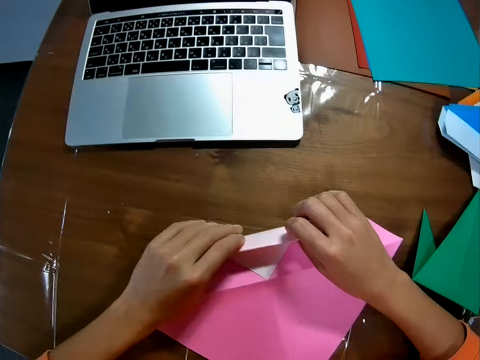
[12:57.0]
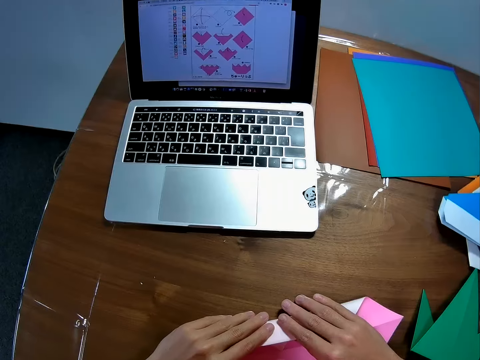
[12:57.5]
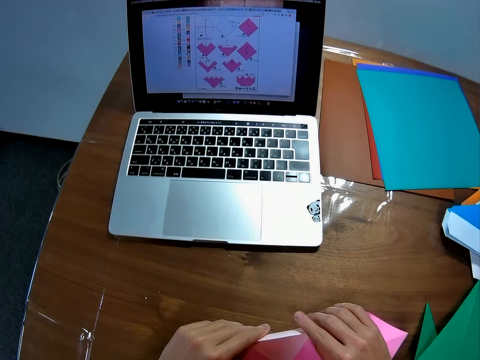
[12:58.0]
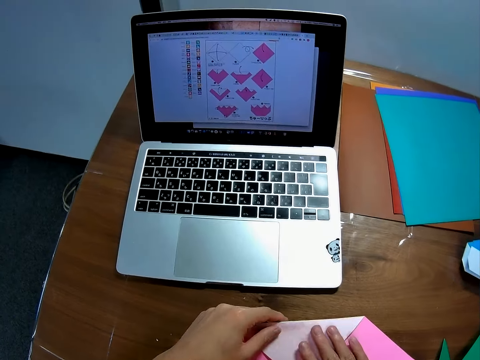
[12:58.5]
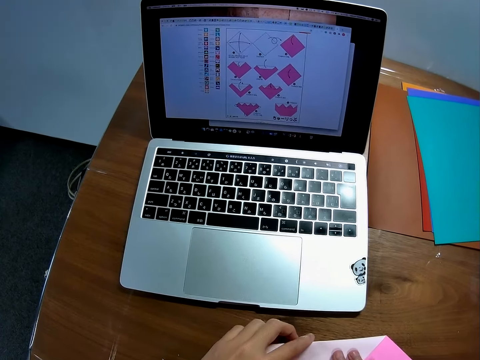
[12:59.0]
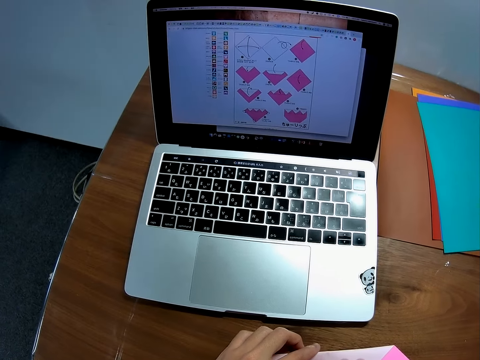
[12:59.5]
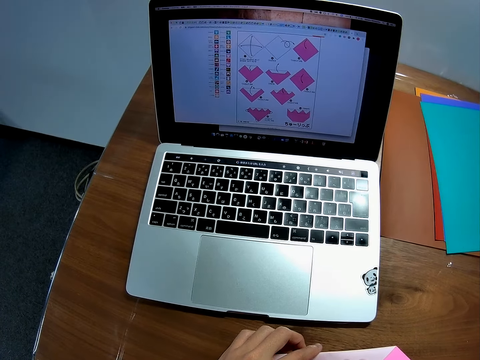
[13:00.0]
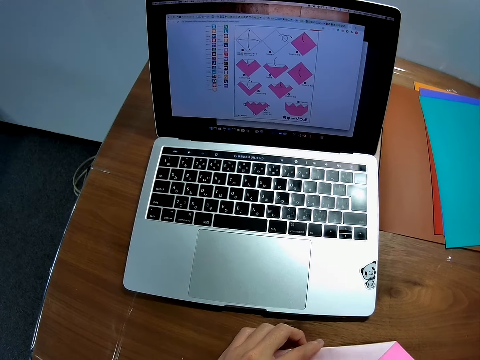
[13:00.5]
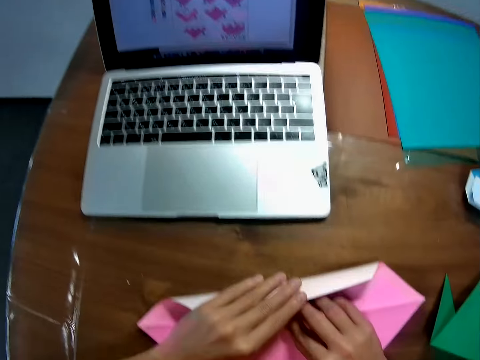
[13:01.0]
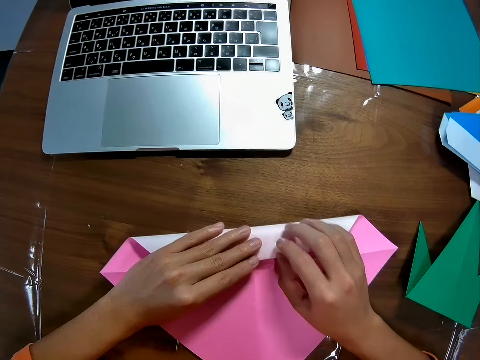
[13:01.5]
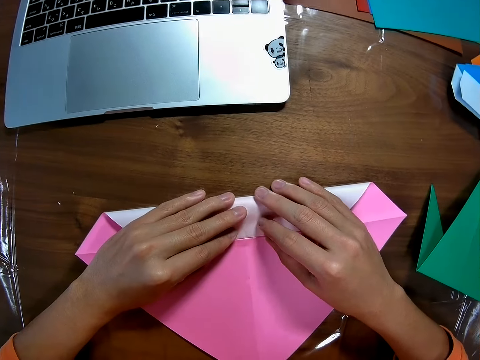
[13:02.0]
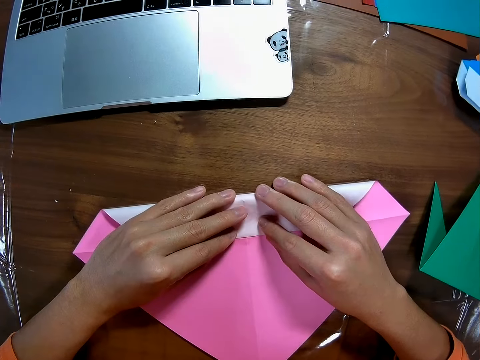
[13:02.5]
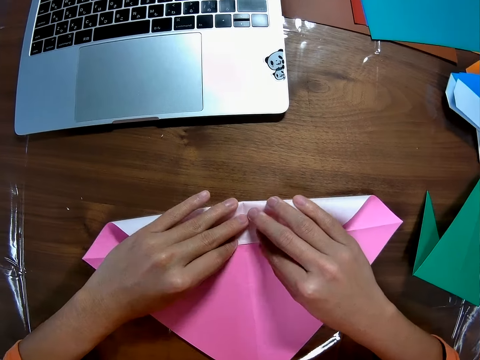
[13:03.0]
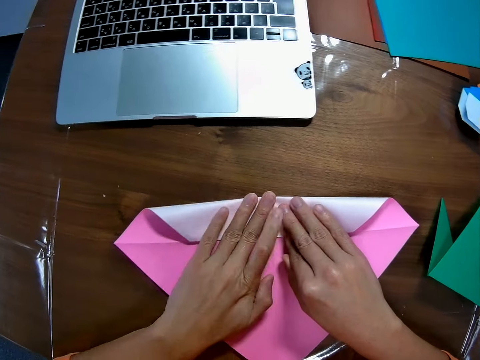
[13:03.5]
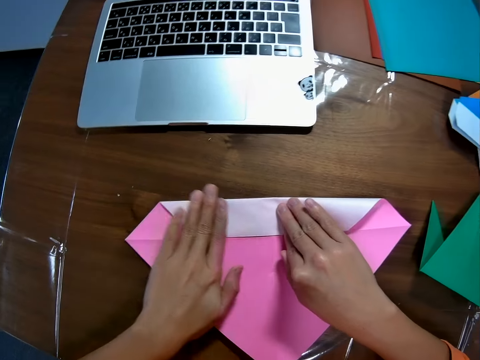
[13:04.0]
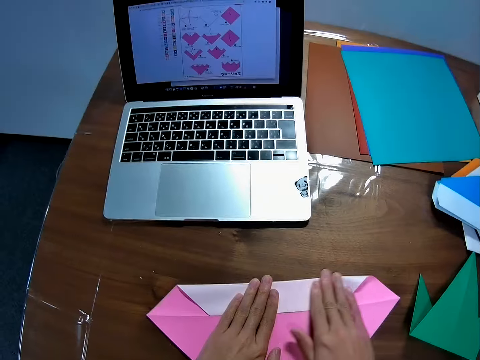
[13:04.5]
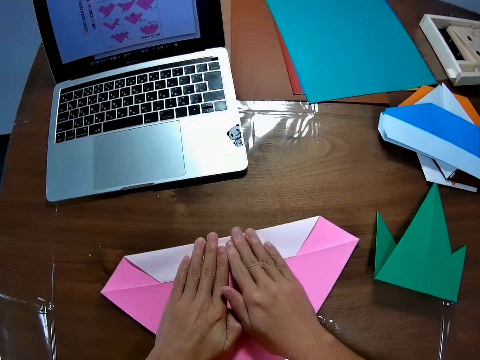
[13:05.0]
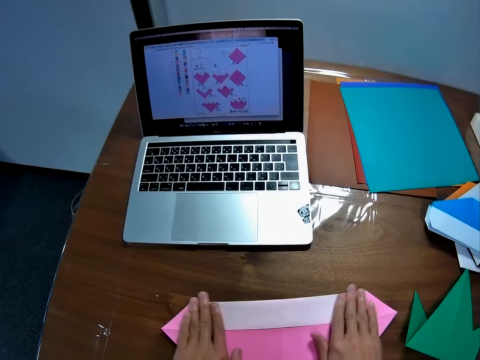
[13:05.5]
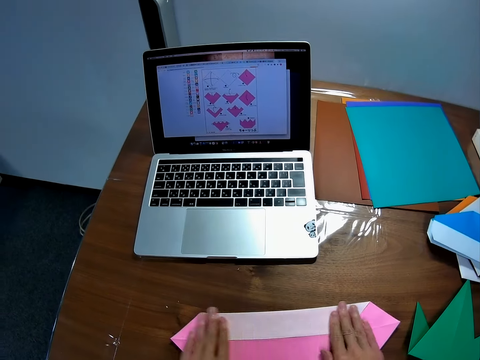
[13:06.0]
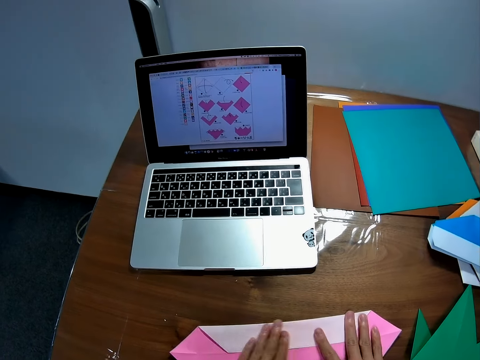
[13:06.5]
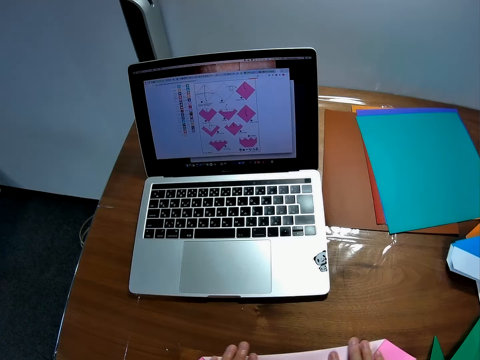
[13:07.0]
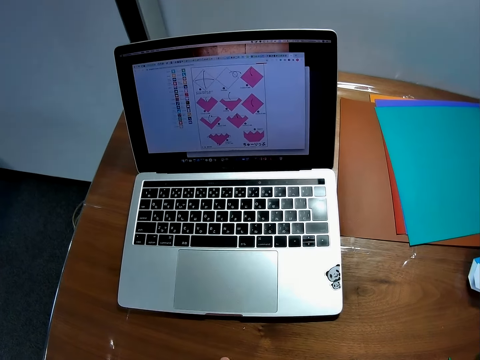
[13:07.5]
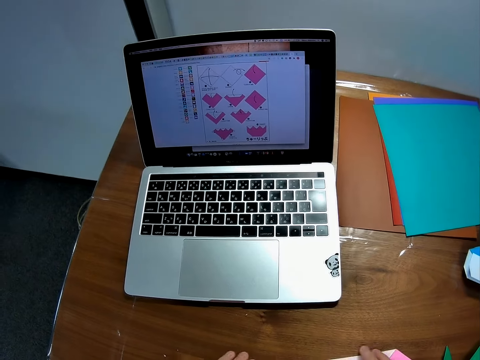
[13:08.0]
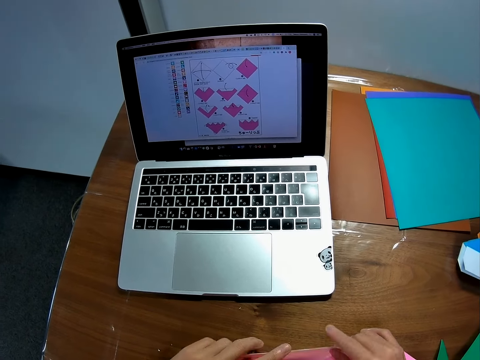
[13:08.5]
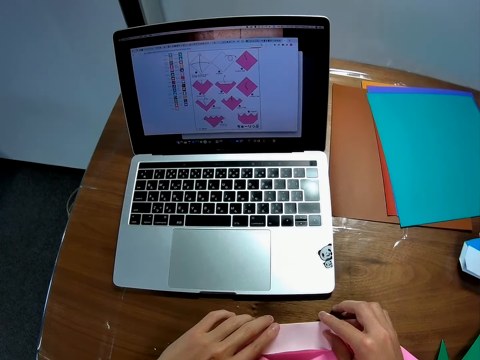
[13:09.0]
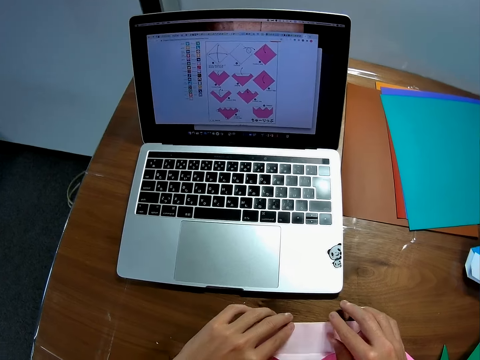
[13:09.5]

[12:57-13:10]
The camera wearer folds the paper on the table. He looks at the drawings on the laptop. He folds the manila paper. He smoothens the edge of the paper on the table with his fingers. He looks at the drawings on the laptop.

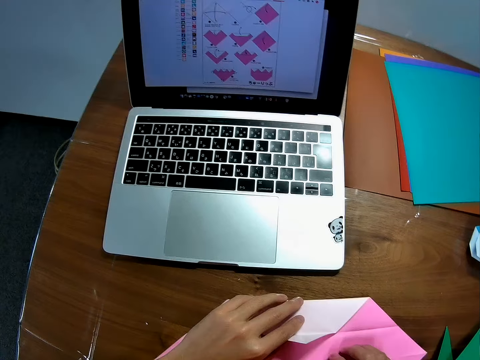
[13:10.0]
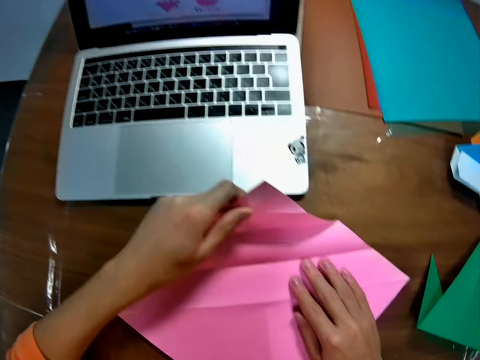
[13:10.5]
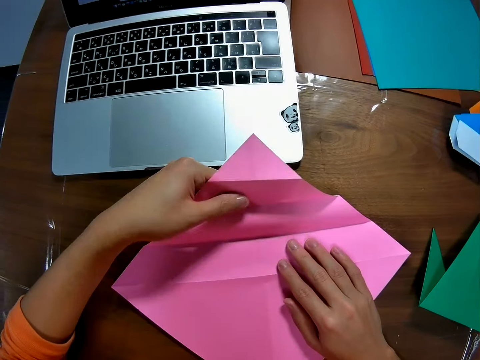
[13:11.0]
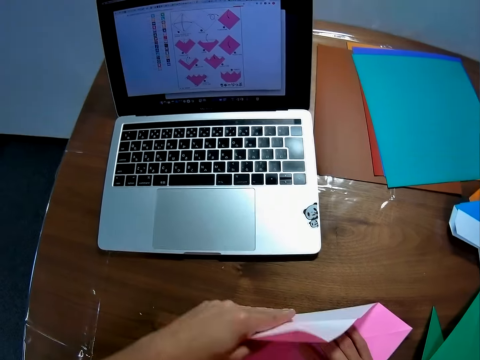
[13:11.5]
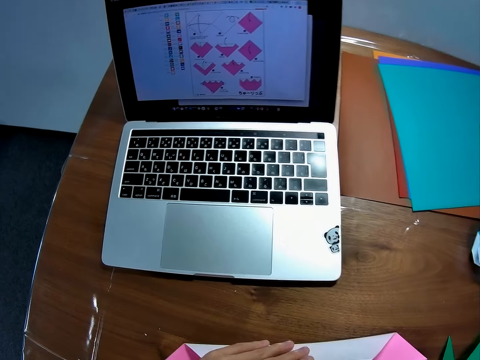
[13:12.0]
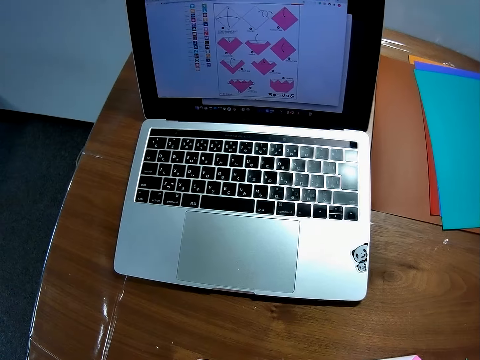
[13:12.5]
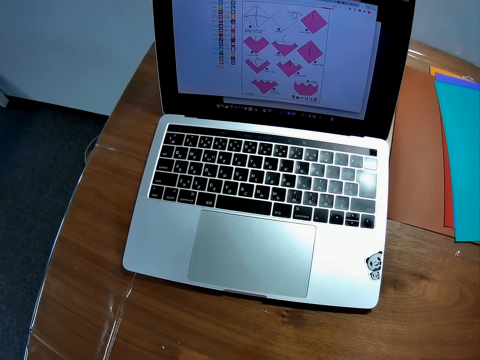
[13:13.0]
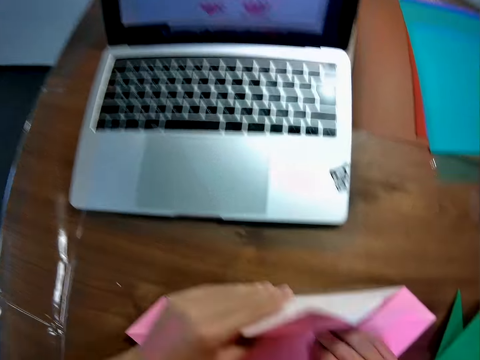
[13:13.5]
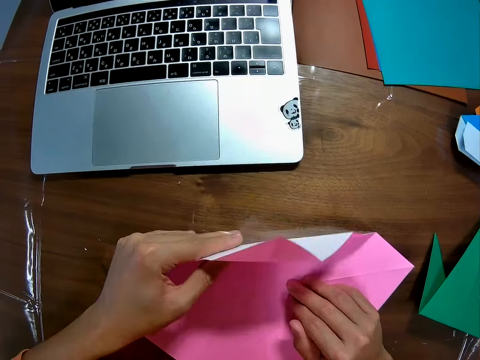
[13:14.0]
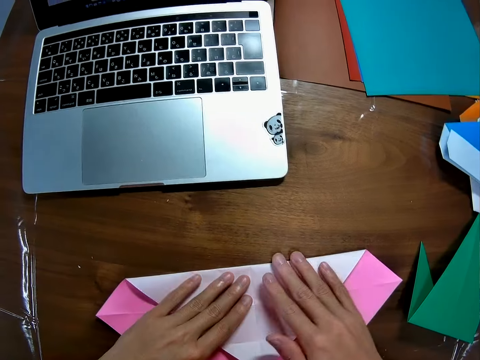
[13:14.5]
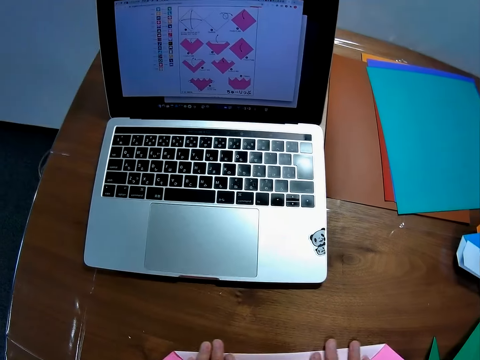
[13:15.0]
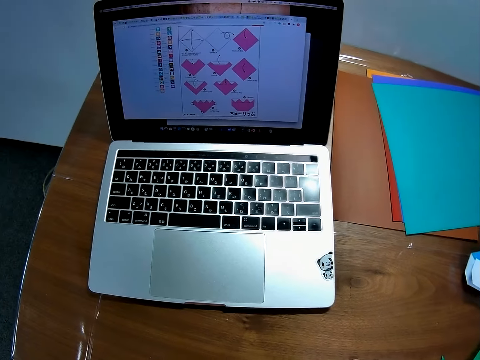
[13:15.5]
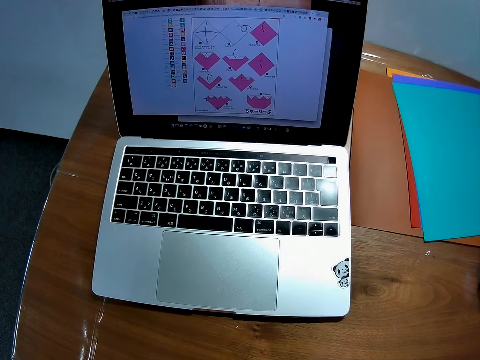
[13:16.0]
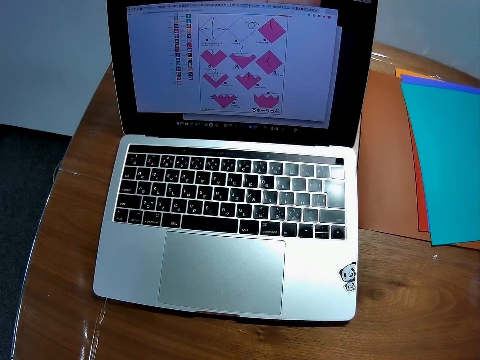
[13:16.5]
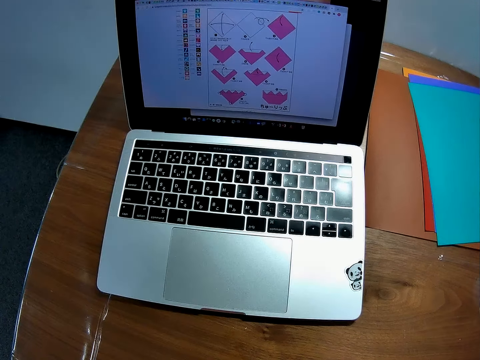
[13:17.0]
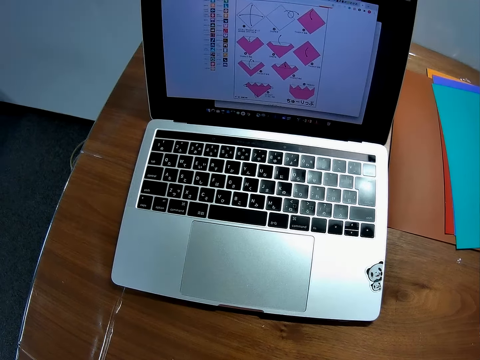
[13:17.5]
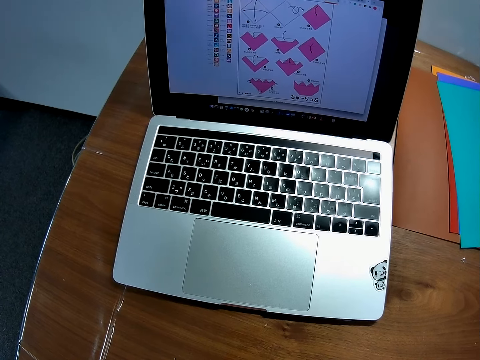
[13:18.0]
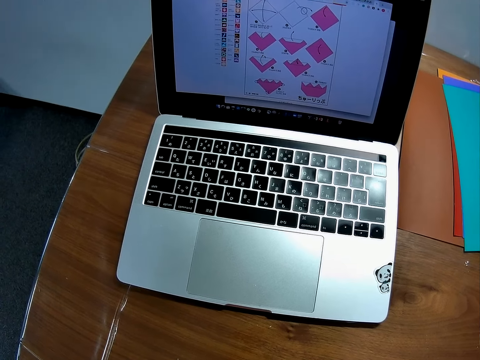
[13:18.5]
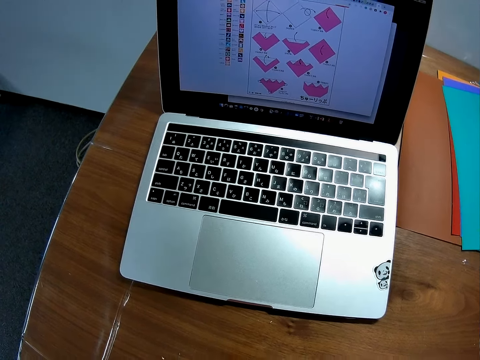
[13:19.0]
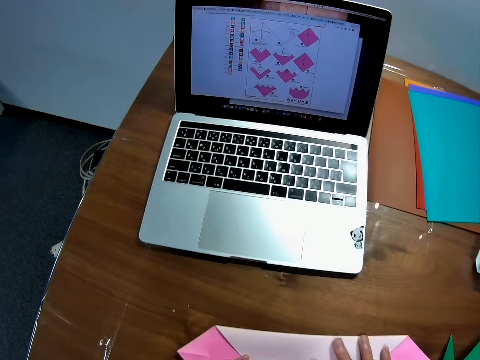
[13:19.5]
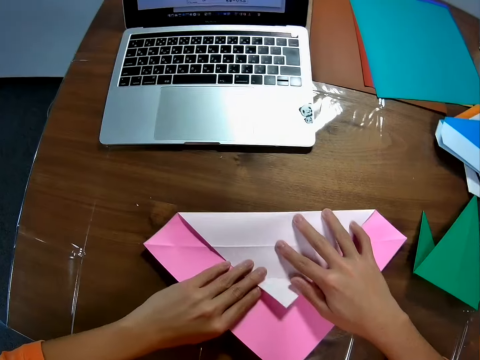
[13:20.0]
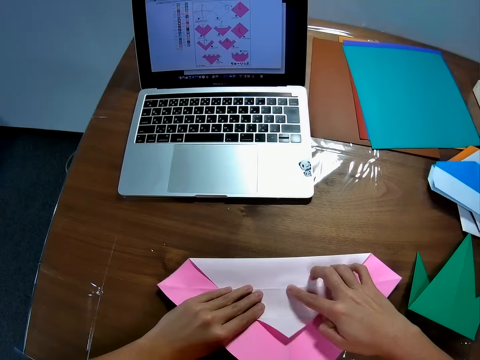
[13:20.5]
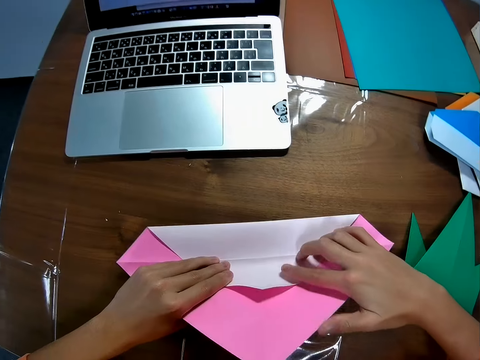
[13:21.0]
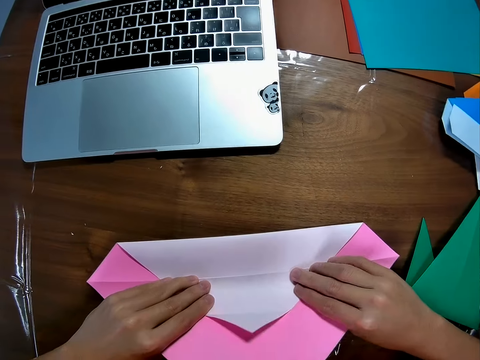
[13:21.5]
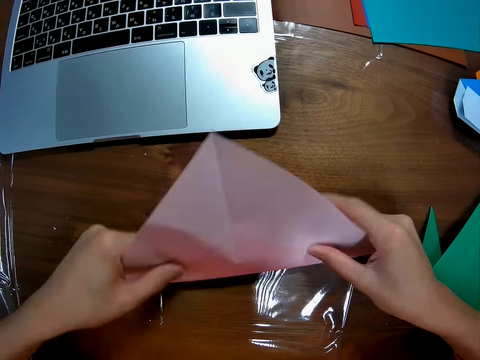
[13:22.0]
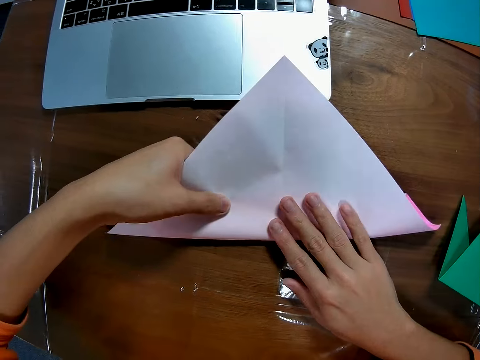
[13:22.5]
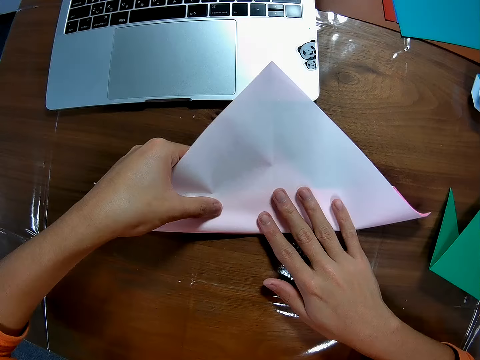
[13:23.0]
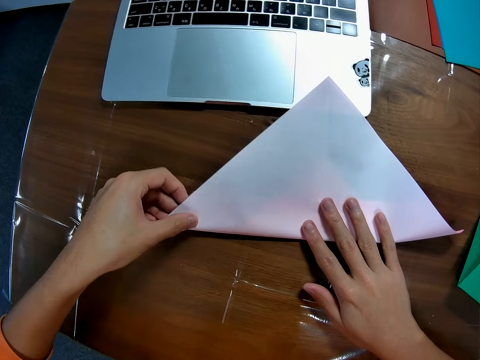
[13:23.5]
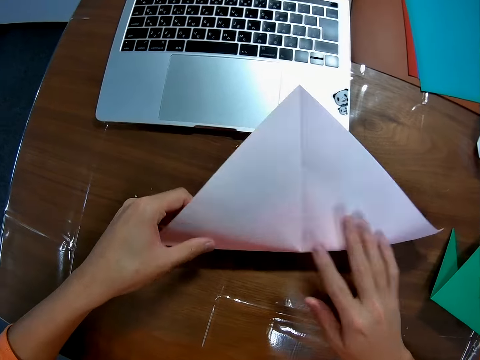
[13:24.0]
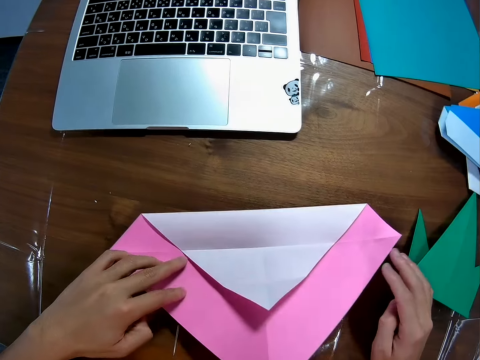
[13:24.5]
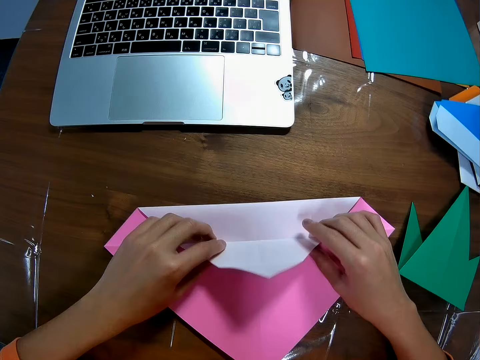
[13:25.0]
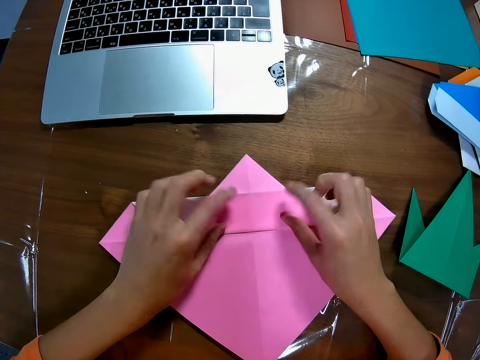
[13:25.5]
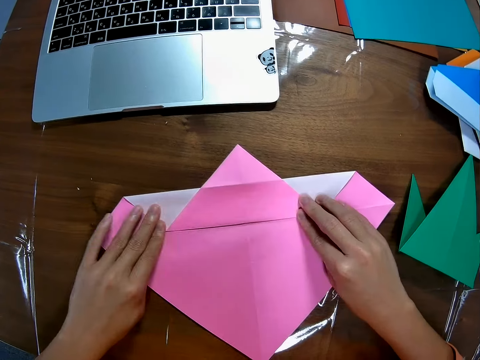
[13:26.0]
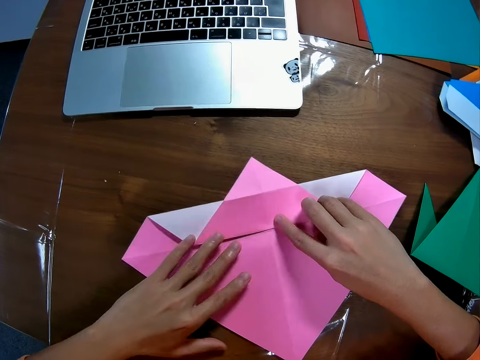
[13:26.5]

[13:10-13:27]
The camera wearer unfolds the manila paper. He folds the manila paper. He looks at the drawings on the laptop. He folds the manila paper. He looks at the drawings on the laptop. He folds the manila paper. He lifts the paper on the table. He drops the paper on the table. He unfolds the manila paper. He folds the manila paper on the table. He smoothens the edge of the paper on the table with his fingers.
